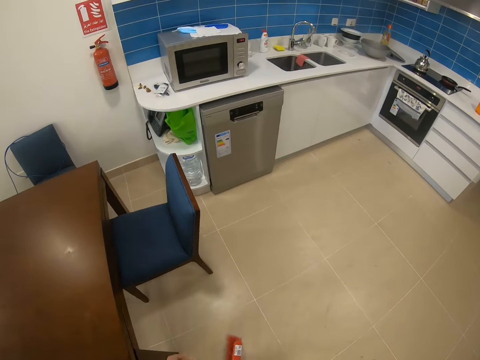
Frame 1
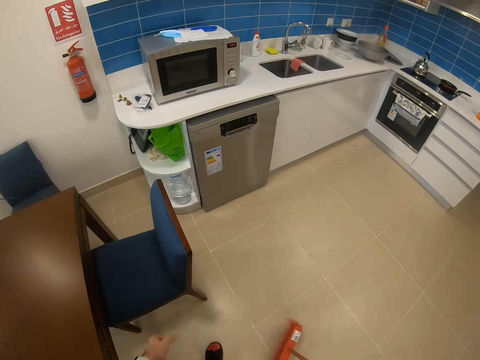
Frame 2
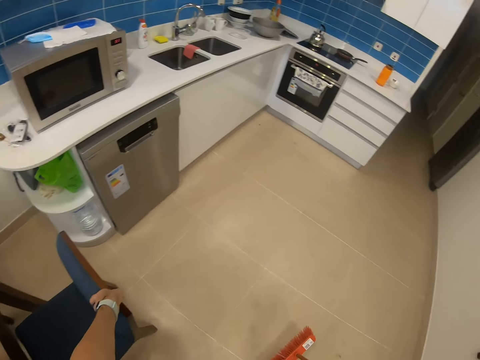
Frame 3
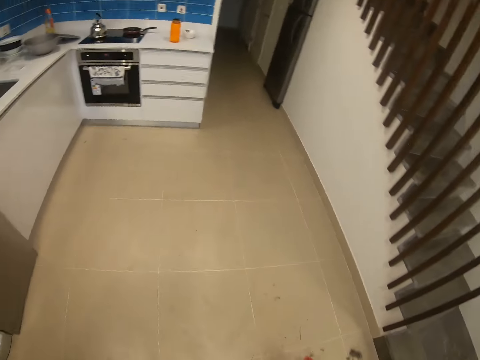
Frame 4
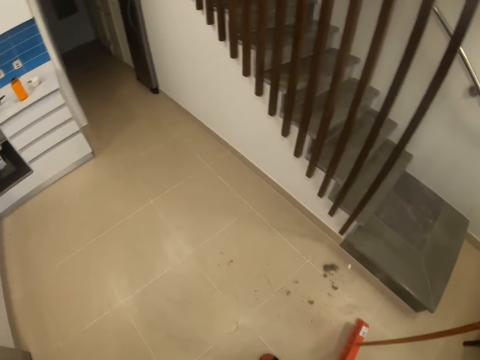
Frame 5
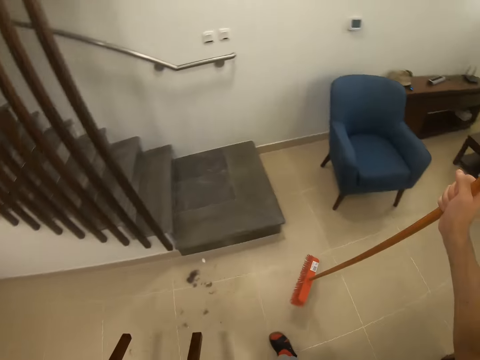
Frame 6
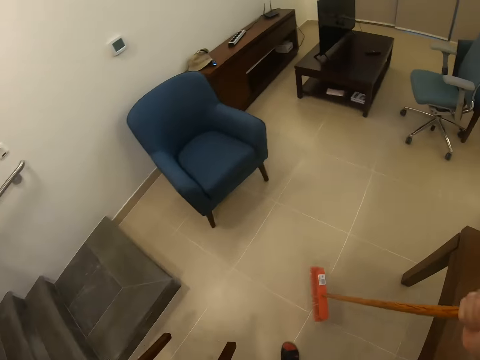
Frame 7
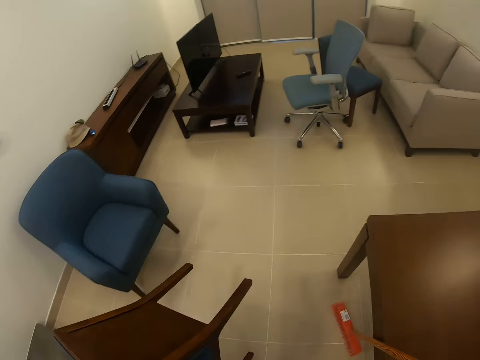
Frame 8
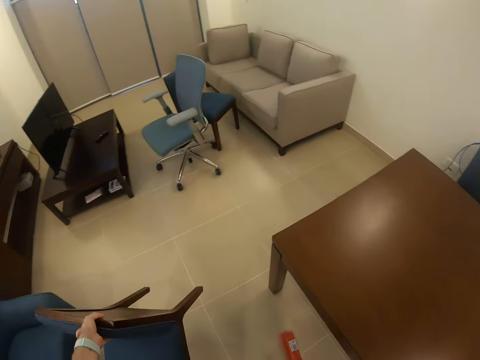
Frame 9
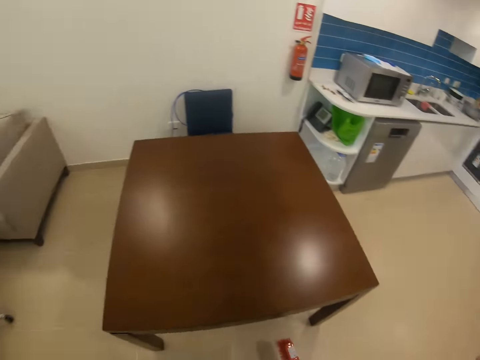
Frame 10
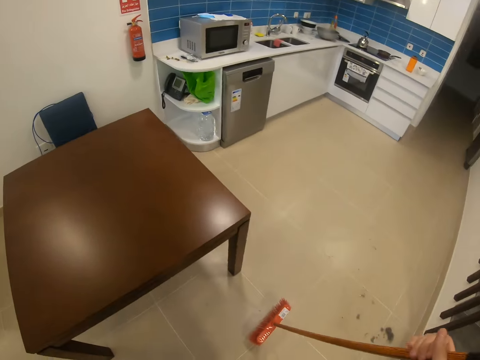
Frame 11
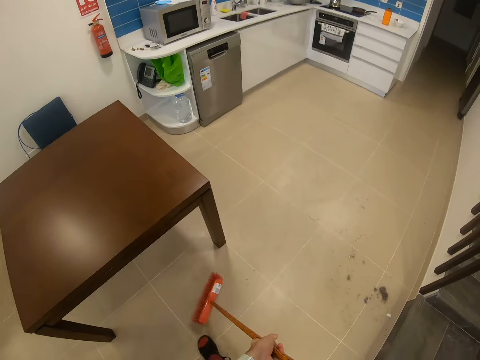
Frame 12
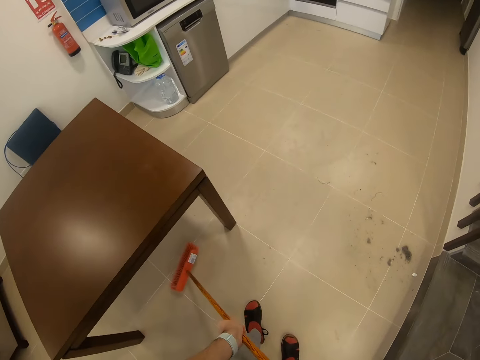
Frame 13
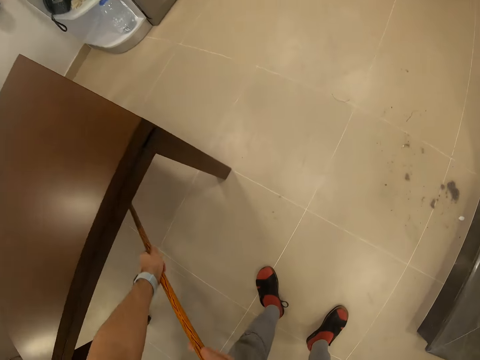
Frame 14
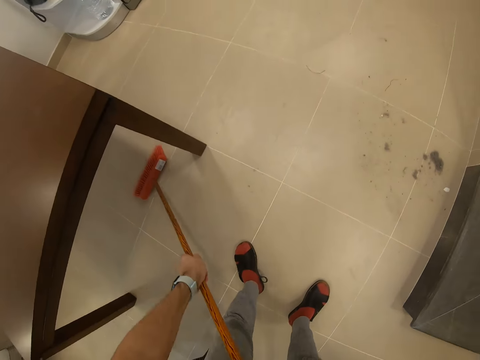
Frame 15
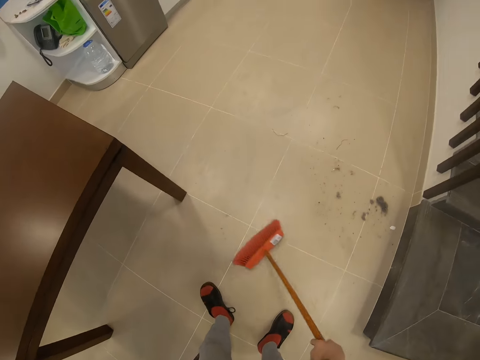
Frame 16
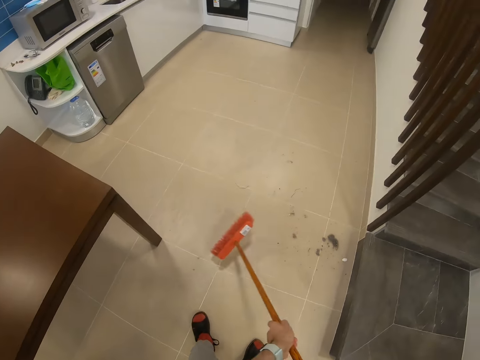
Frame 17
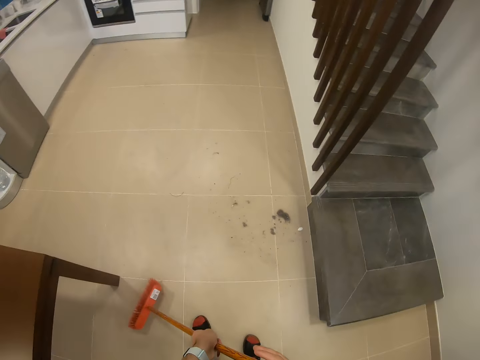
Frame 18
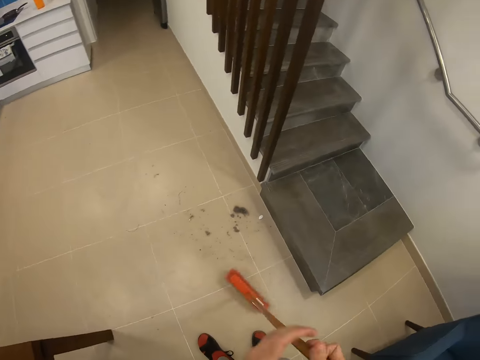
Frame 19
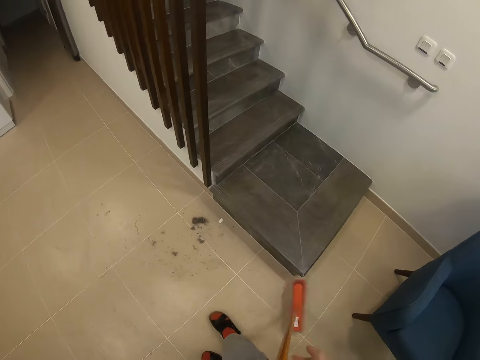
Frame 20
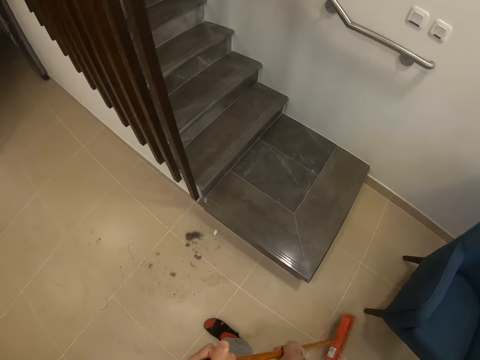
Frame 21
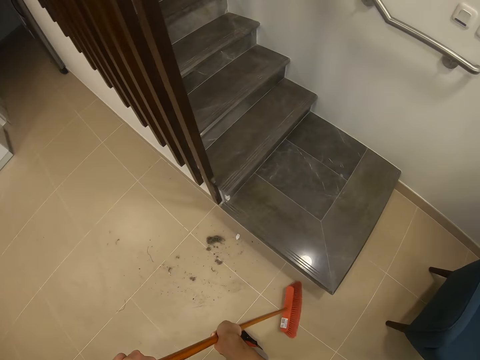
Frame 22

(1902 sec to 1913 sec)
The camera wearer pulls the chair. They place the chair on the floor. They collect dirt using a broom.

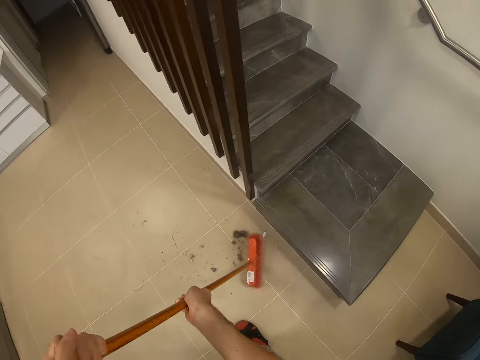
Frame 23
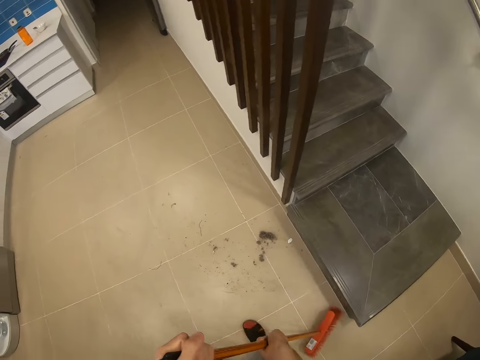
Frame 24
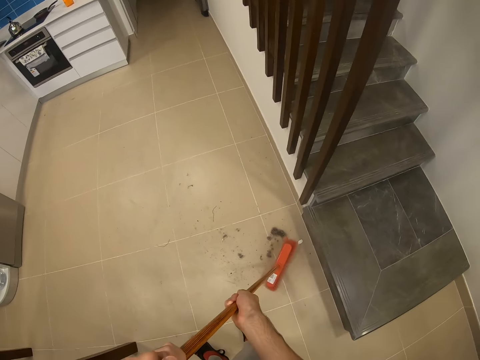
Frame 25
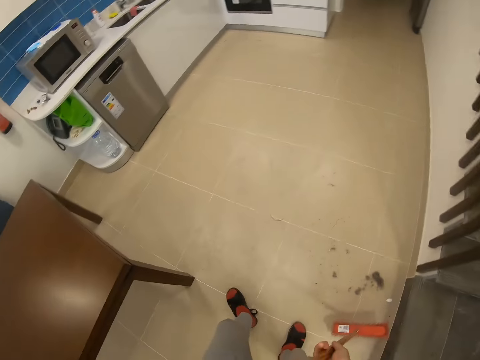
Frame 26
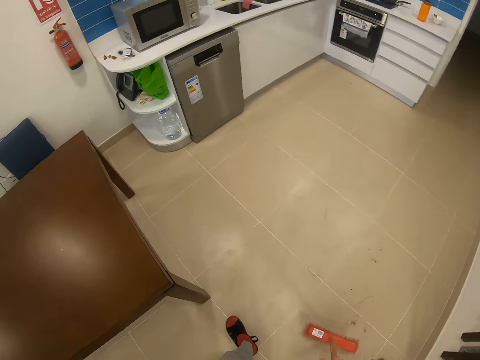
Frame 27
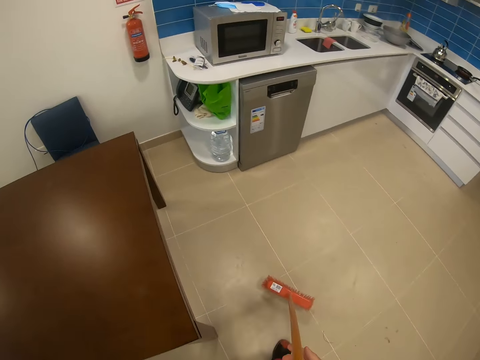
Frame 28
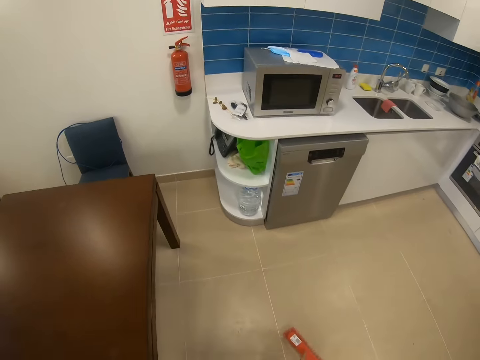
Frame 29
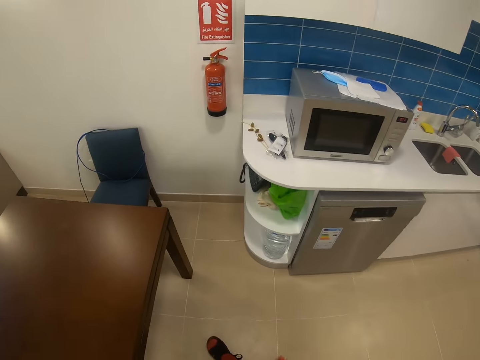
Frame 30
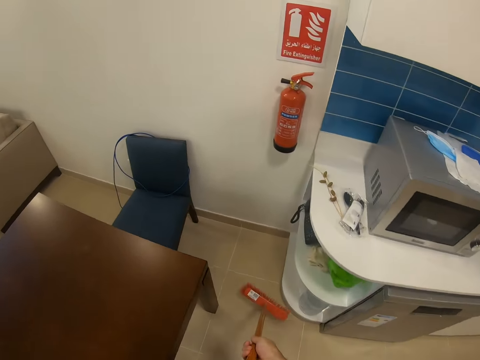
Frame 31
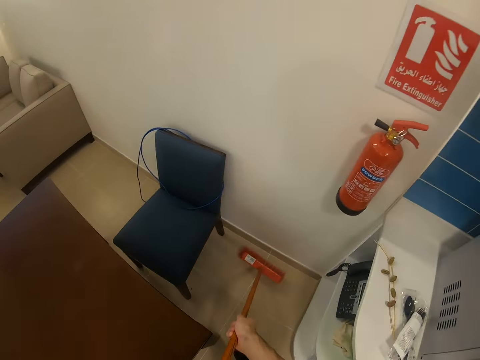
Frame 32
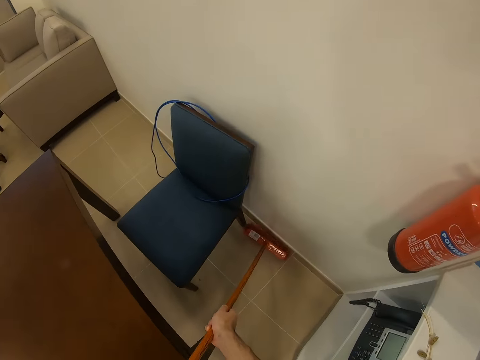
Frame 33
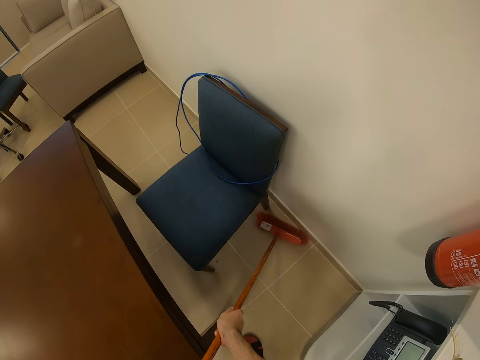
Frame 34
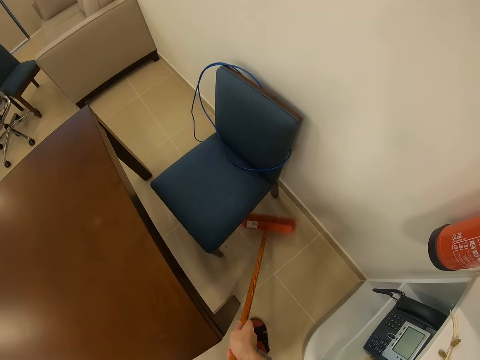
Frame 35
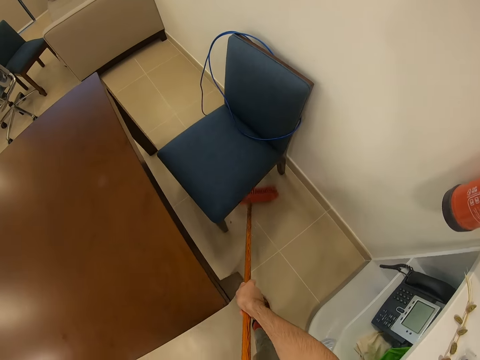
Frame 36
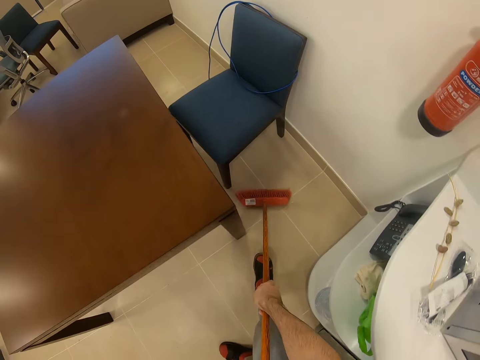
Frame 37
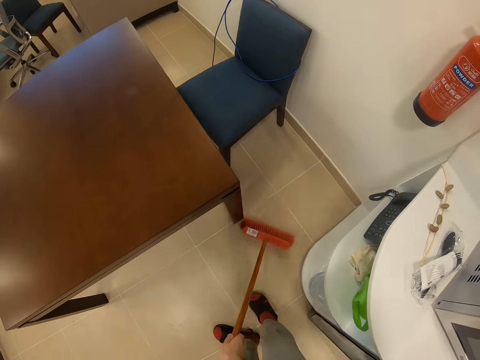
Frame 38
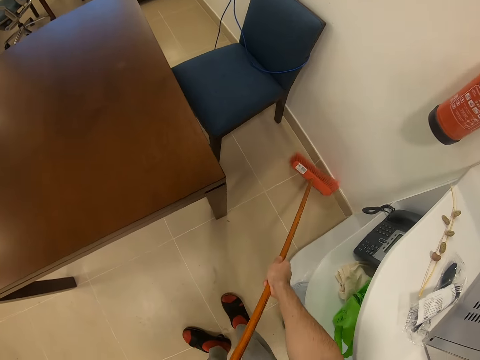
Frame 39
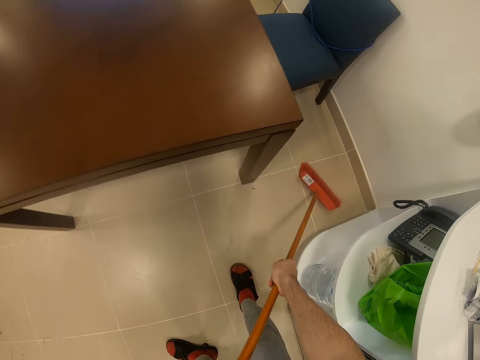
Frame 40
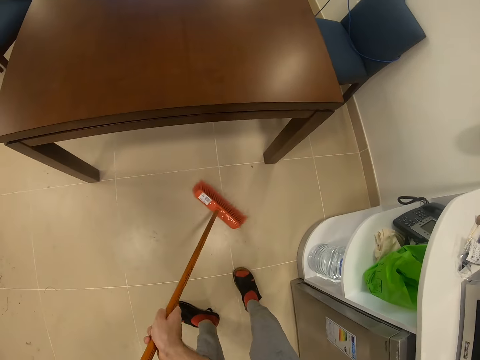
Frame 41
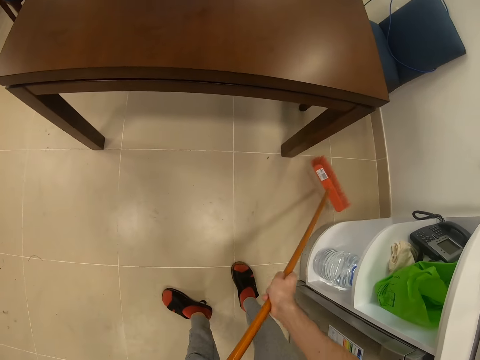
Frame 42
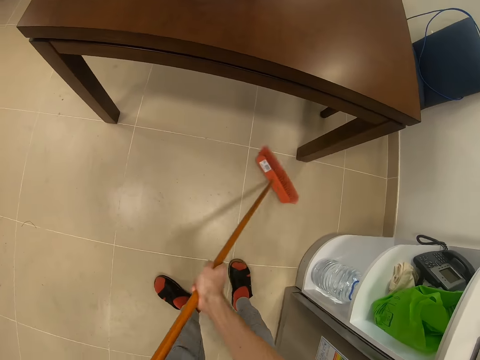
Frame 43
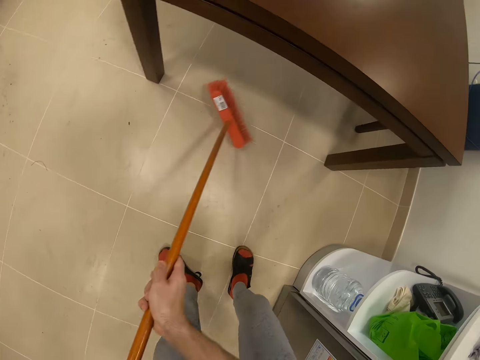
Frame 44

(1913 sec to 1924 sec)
The camera wearer walks in the house. They draw dirt with a broom.

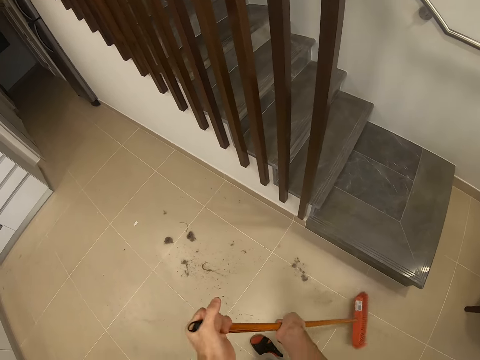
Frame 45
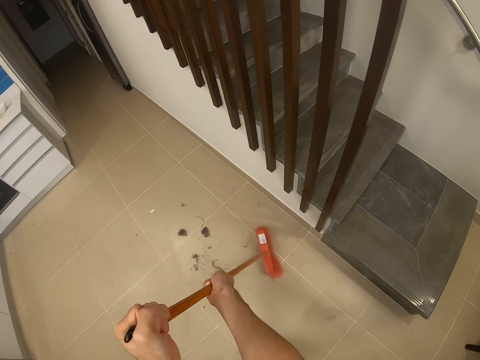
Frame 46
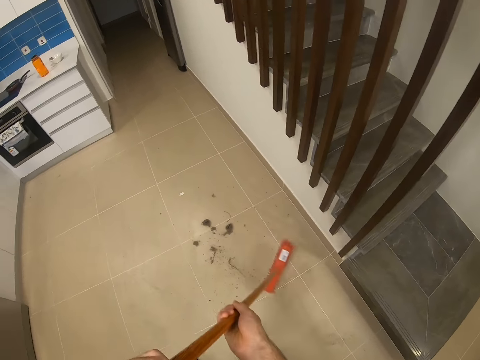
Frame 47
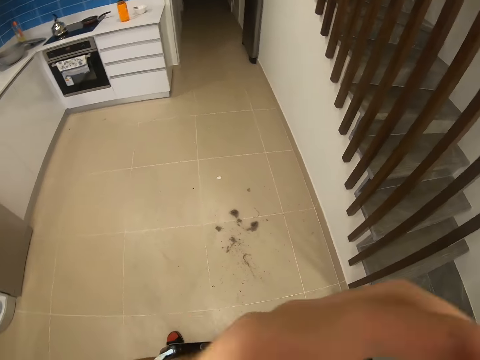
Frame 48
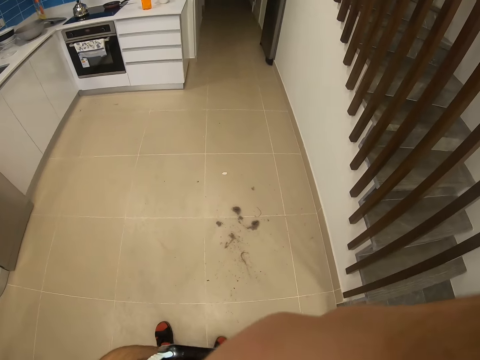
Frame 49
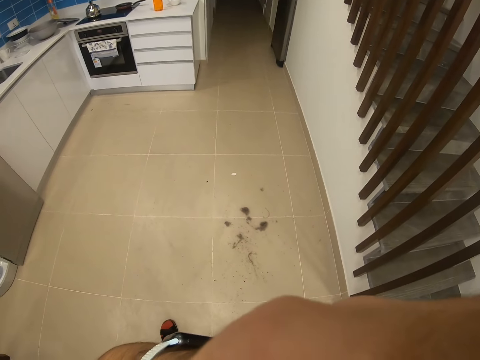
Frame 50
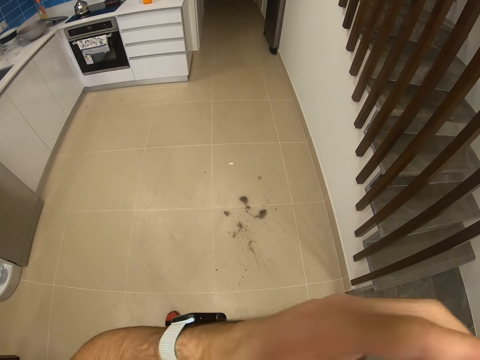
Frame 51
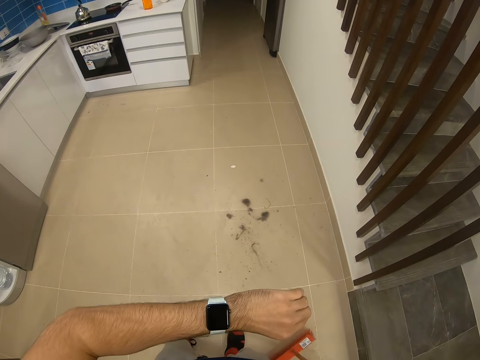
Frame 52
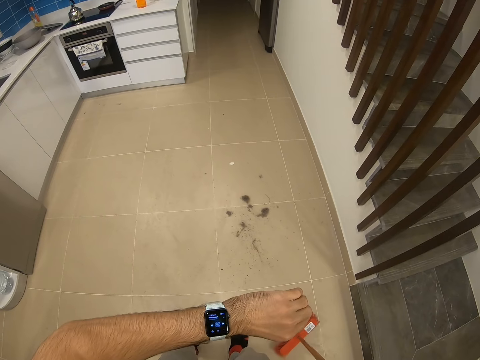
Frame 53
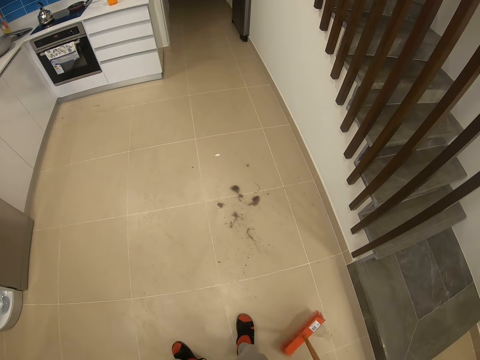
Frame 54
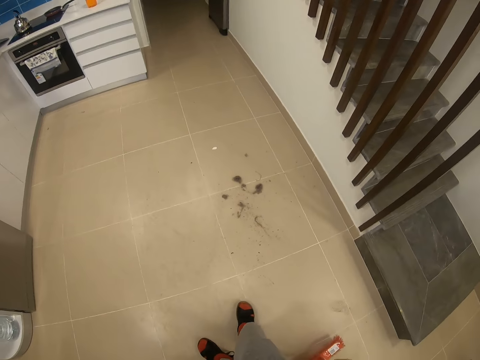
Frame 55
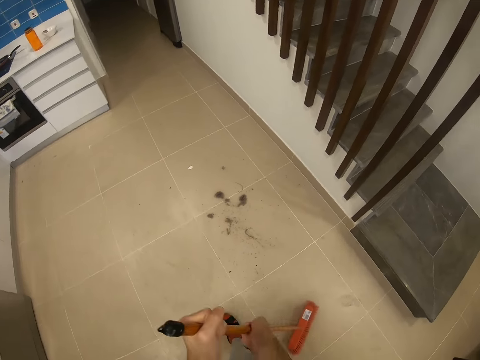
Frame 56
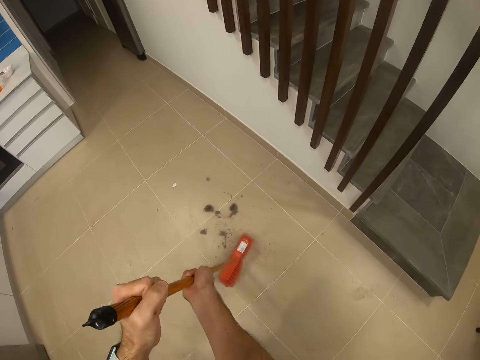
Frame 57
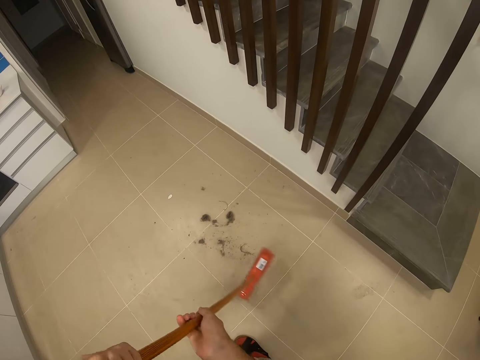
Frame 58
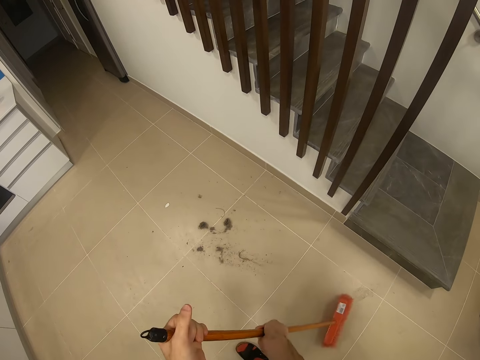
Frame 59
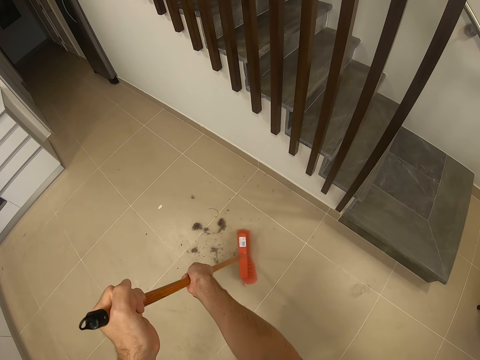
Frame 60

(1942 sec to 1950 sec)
The camera wearer touches his face with his left hand. He looks at his wrist watch. He collects dirt using a broom.
